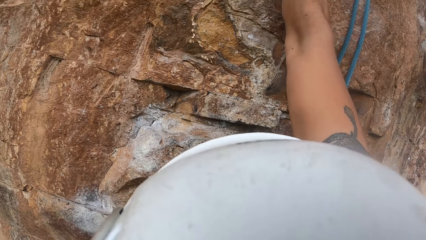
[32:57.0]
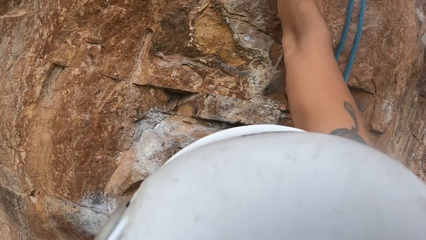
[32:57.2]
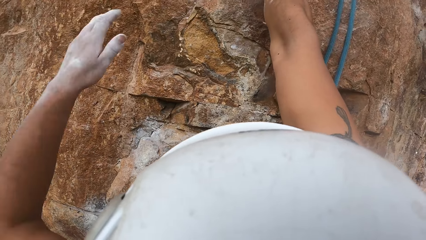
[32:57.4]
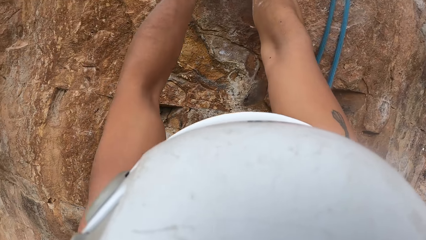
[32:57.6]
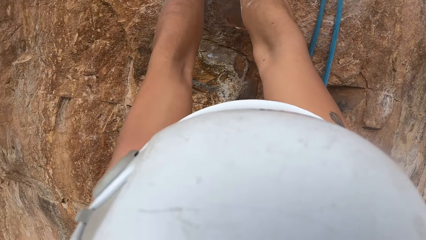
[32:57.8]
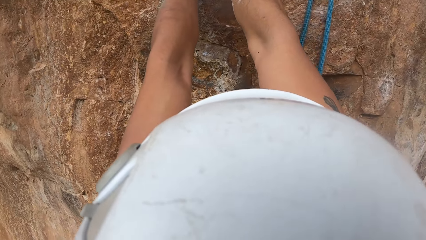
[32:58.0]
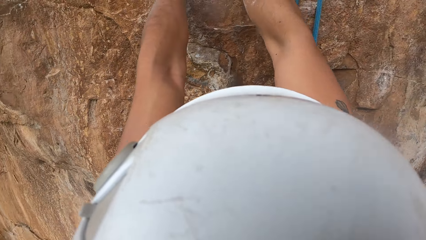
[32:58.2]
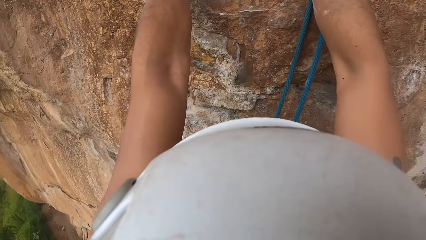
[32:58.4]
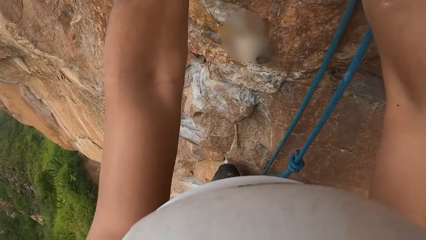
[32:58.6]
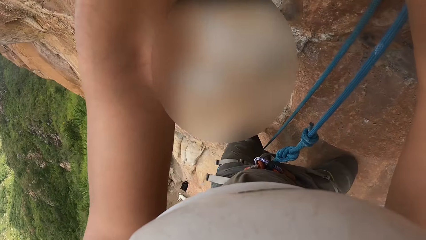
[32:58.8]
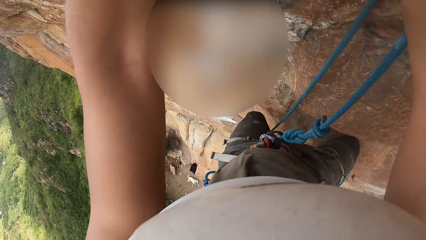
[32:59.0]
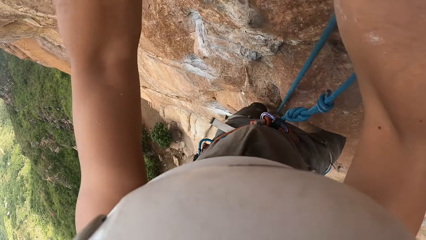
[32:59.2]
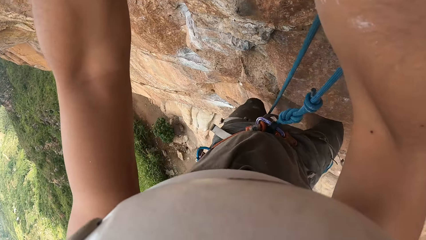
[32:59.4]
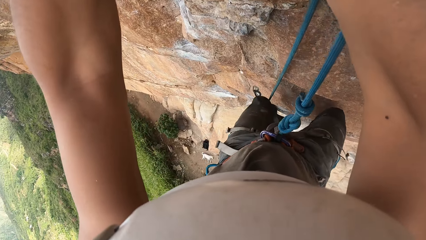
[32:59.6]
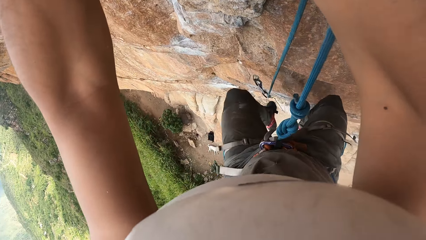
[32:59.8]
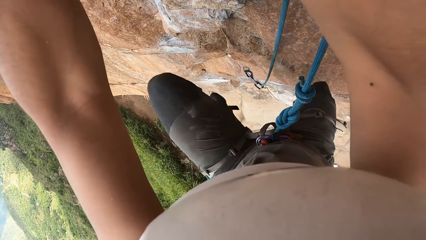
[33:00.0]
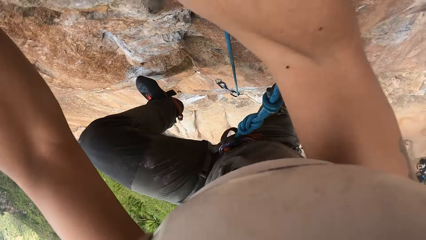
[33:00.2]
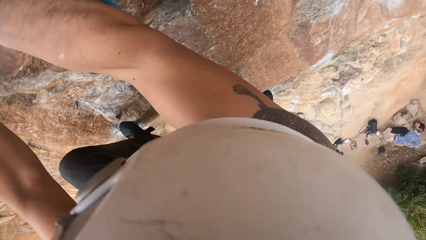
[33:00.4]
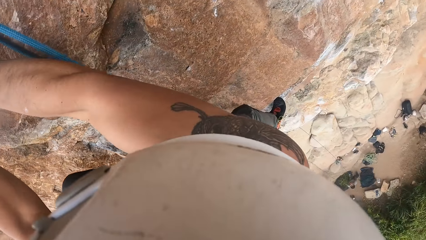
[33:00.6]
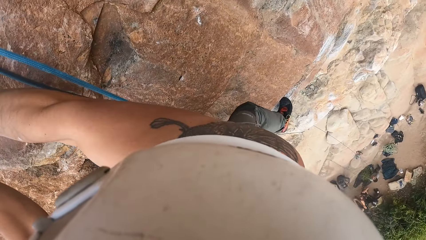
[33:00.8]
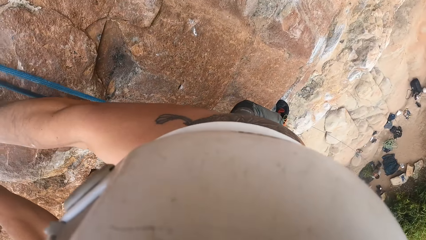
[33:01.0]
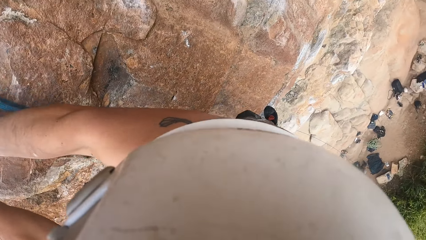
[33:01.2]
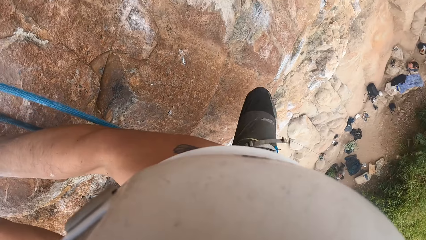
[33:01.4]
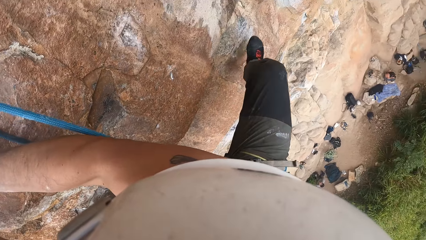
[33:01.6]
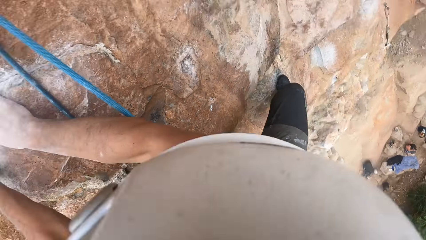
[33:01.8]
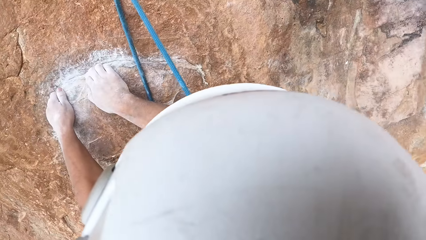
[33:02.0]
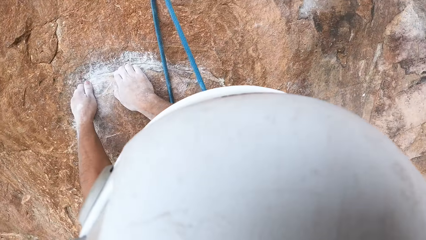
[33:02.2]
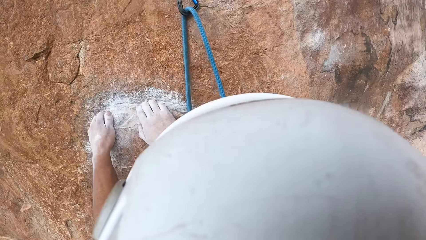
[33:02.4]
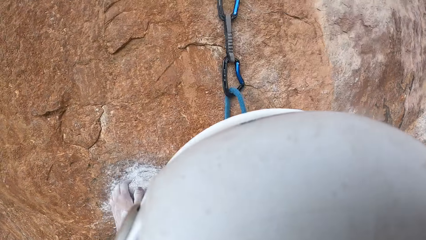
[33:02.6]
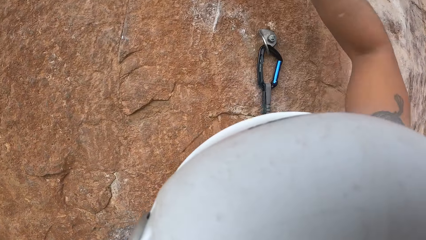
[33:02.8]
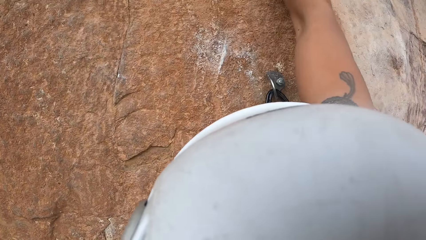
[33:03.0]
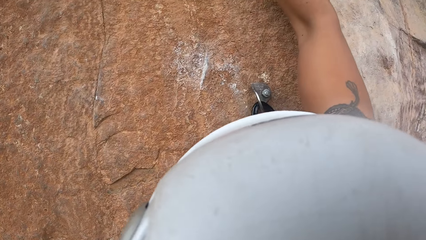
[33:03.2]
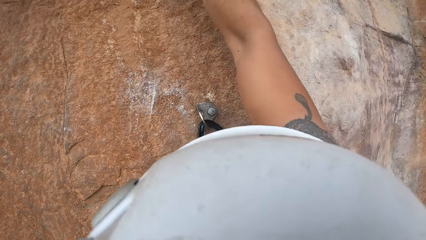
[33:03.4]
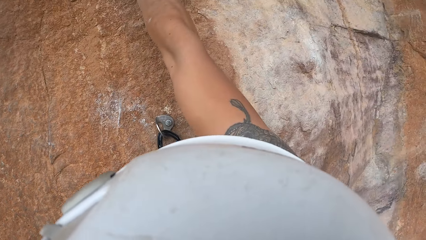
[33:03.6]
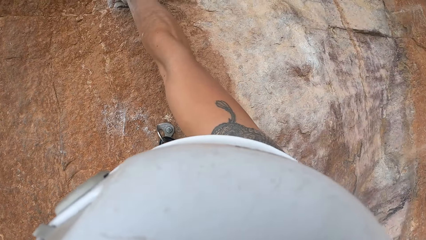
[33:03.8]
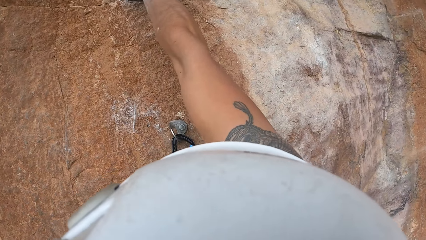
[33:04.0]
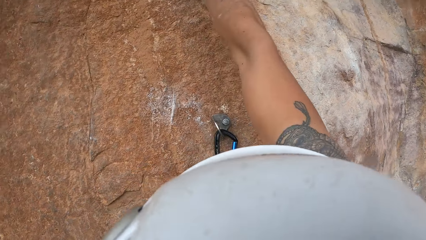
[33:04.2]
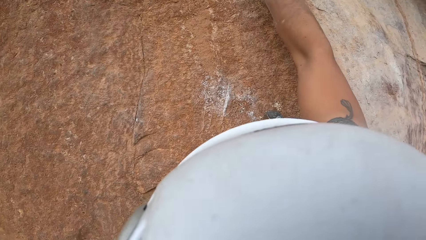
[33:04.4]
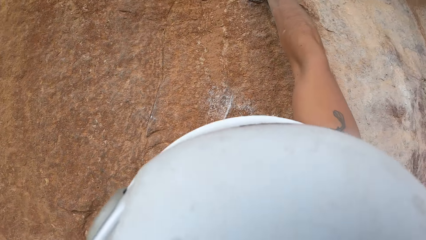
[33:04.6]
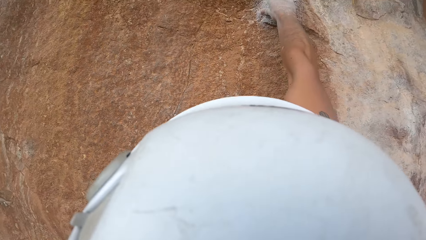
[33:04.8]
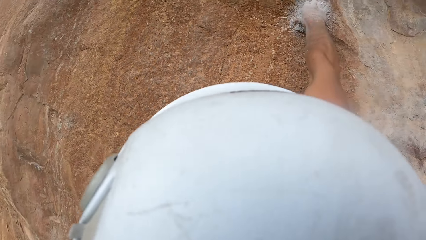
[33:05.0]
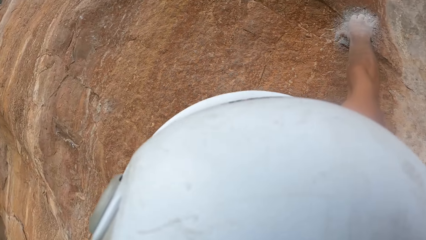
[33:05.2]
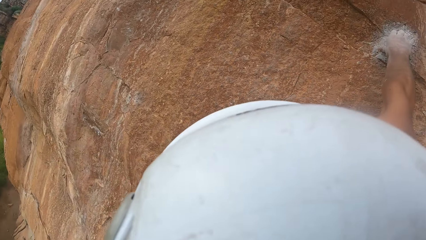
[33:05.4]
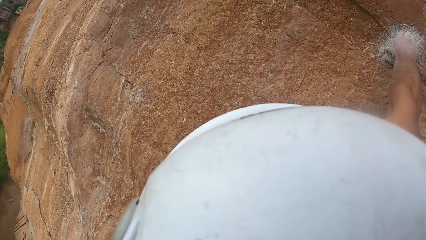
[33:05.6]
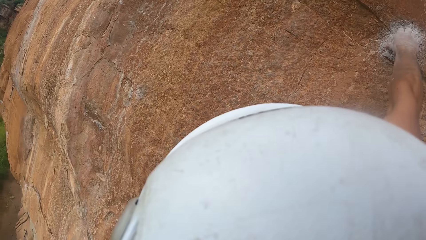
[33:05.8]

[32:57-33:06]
The camera wearer holds the rock with both hands. They climb the rock.

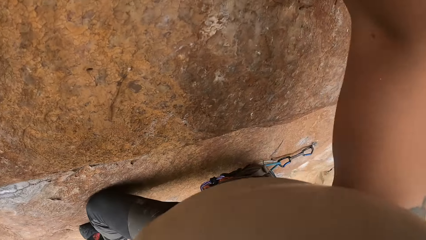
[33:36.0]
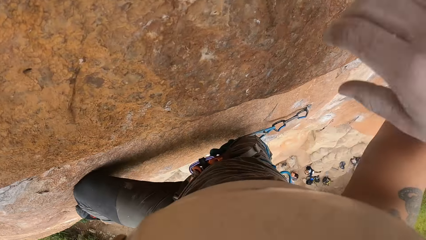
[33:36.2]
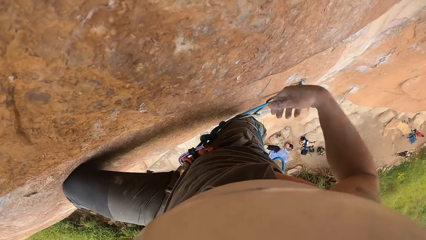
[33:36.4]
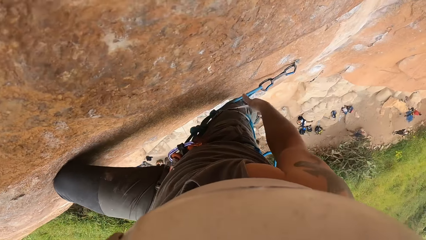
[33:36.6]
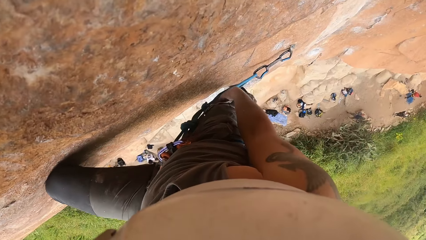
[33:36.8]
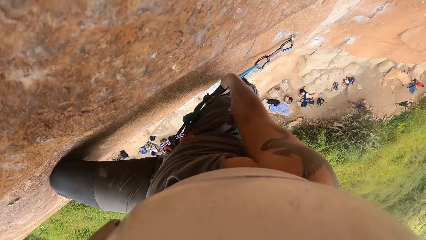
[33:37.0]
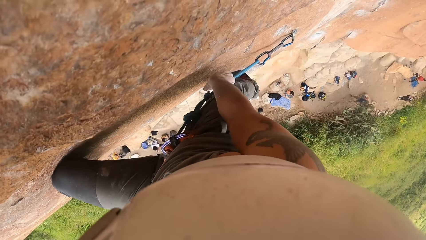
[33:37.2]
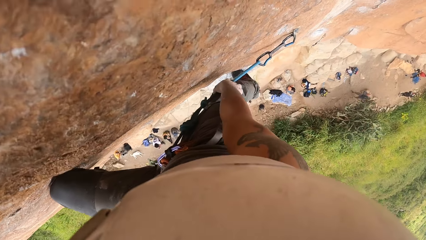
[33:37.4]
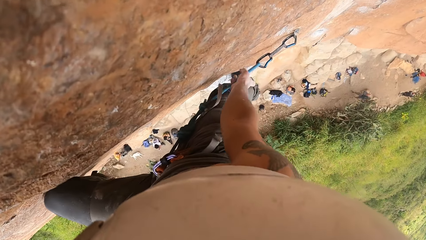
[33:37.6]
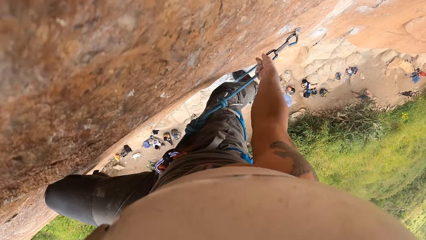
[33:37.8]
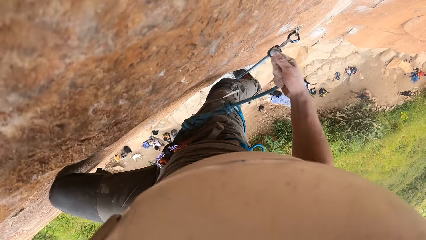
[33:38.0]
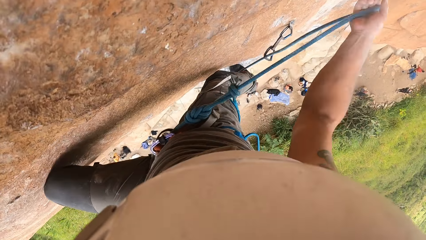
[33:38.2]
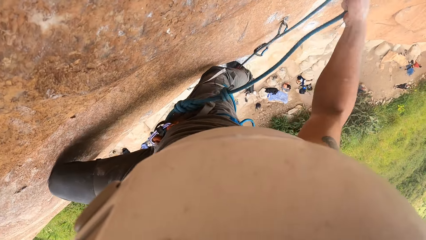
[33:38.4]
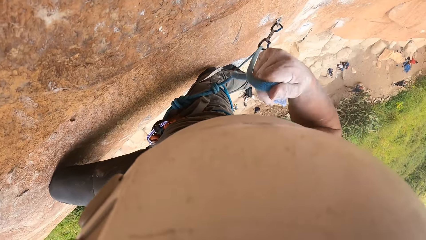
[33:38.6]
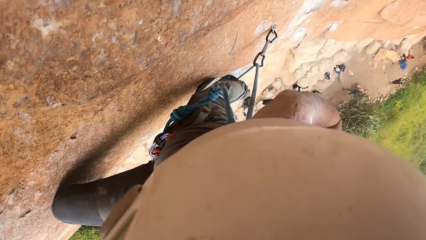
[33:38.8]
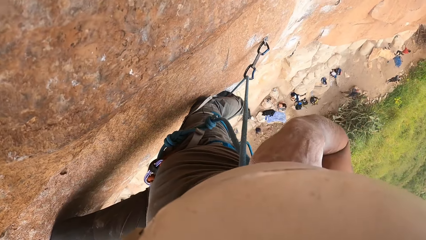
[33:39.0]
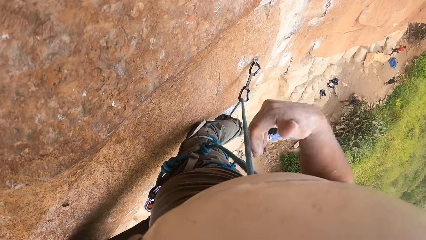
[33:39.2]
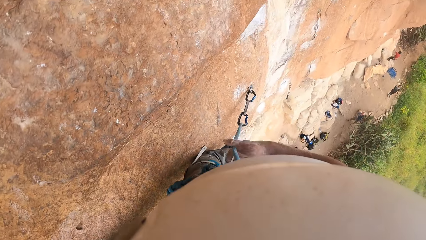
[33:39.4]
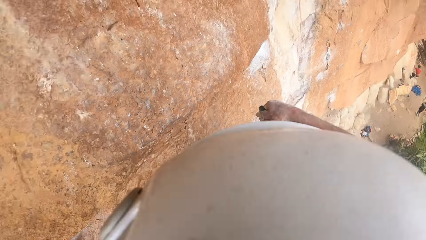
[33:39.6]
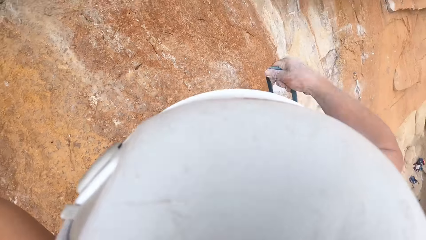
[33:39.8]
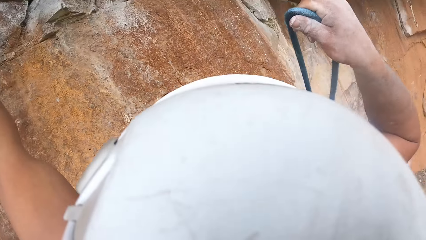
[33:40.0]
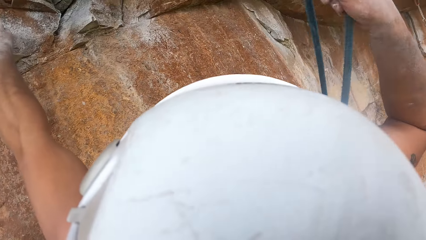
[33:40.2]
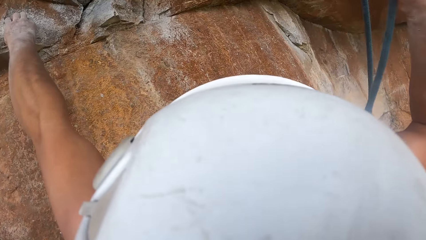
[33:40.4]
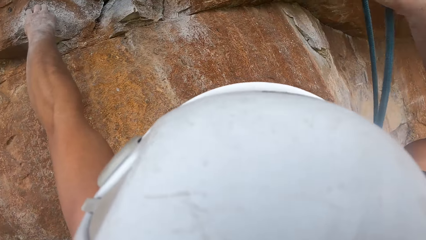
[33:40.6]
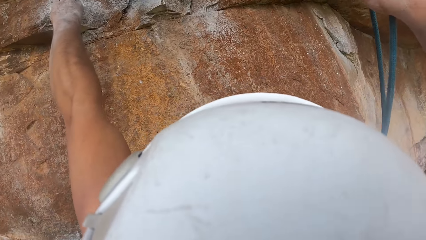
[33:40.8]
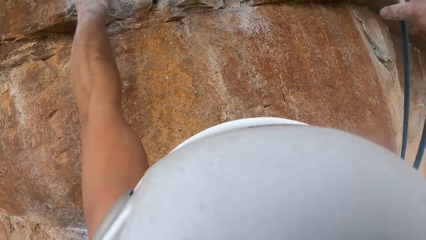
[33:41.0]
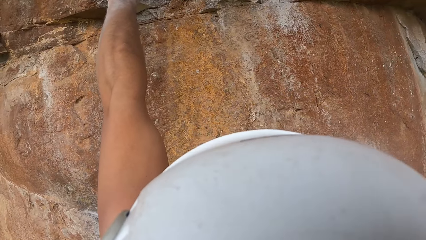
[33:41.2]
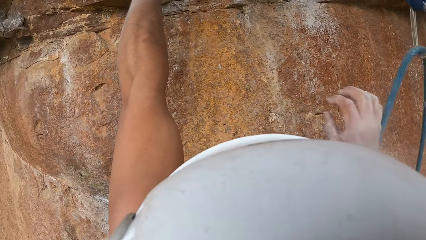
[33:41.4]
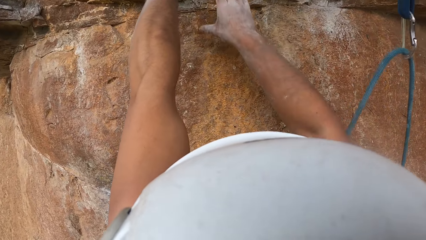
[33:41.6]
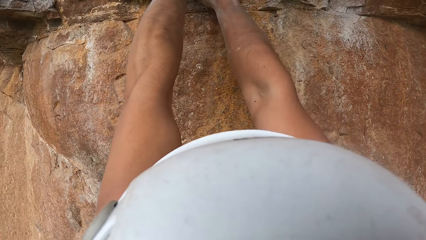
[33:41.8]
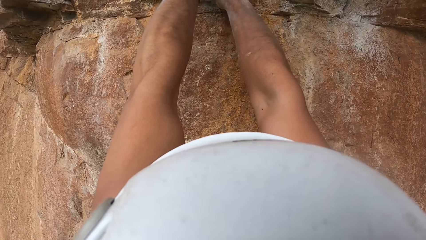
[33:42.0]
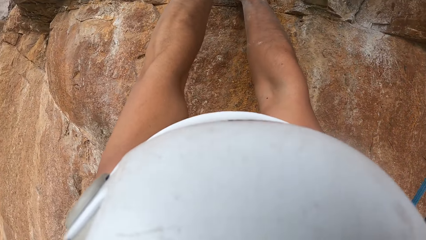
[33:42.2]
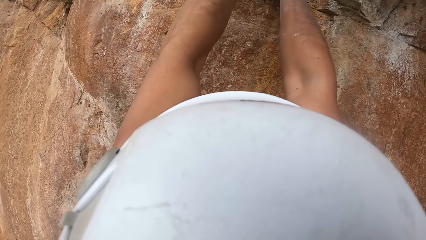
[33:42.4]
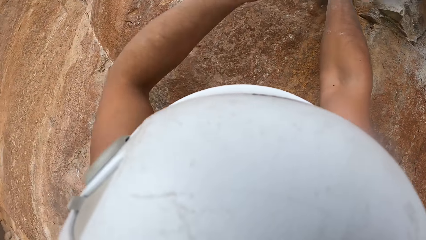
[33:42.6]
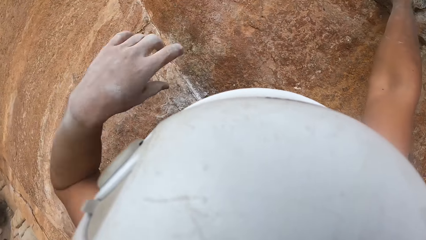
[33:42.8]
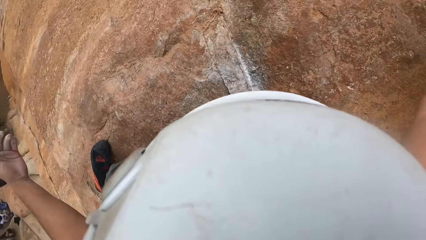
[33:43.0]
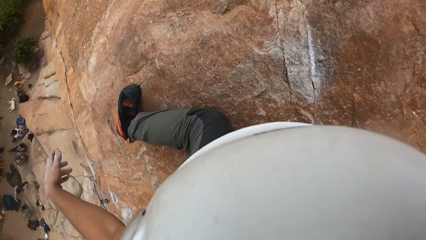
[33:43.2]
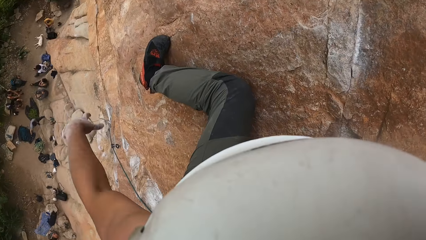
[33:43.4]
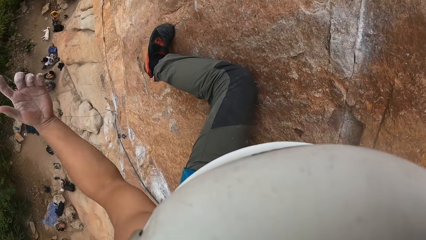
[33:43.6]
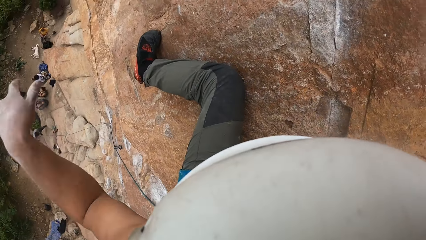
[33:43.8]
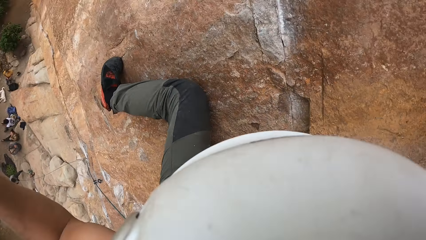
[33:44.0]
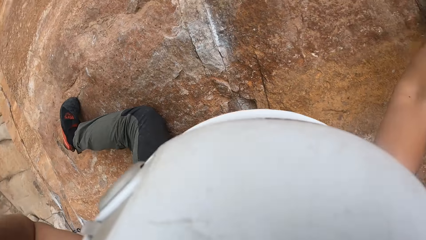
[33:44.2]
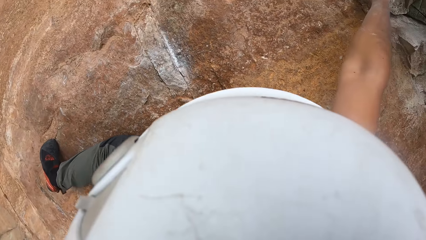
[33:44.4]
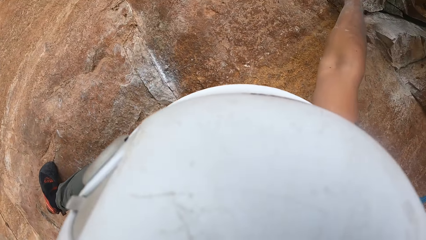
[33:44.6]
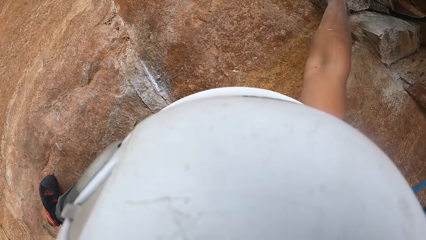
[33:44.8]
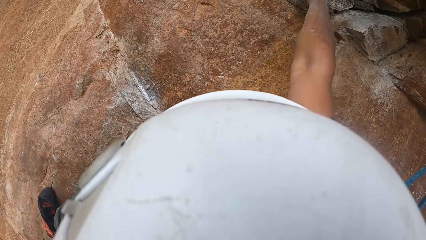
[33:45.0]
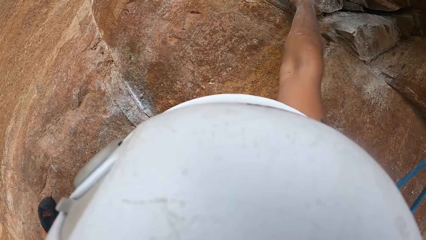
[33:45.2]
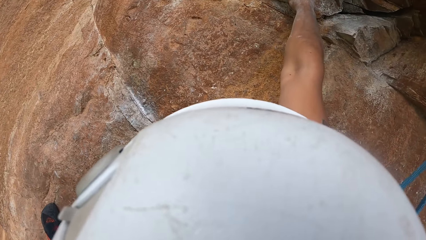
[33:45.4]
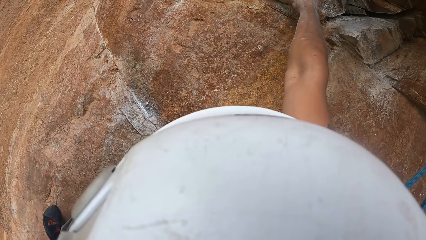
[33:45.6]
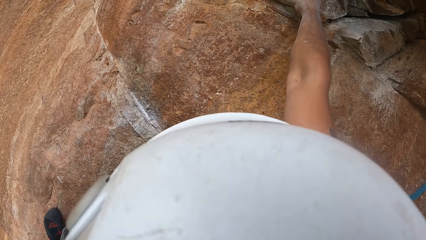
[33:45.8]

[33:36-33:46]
The camera wearer pulls the climbing rope with his right hand. He fixes the climbing rope to the carabiner. He holds the rock with both hands. He relaxes his hands. He shakes the left hand.
